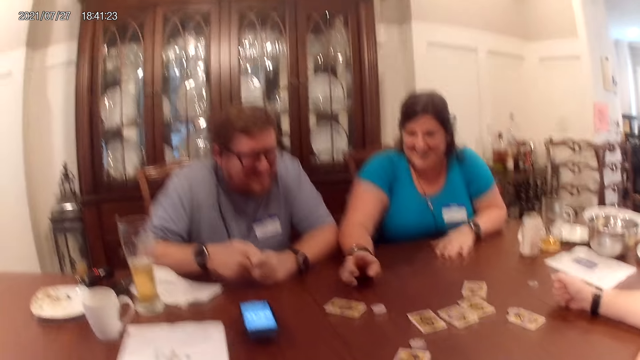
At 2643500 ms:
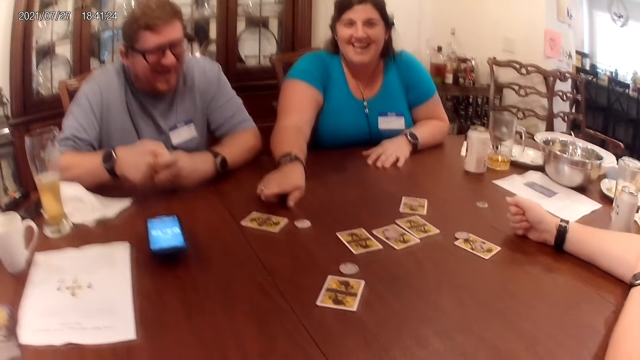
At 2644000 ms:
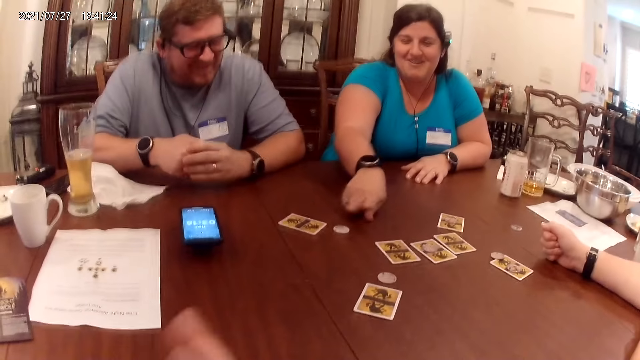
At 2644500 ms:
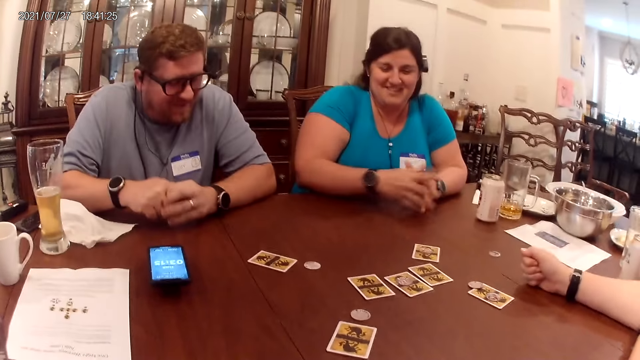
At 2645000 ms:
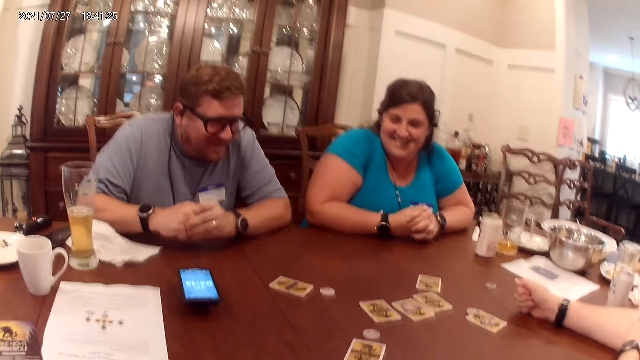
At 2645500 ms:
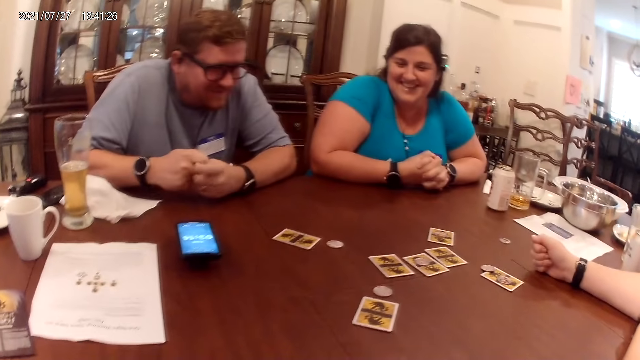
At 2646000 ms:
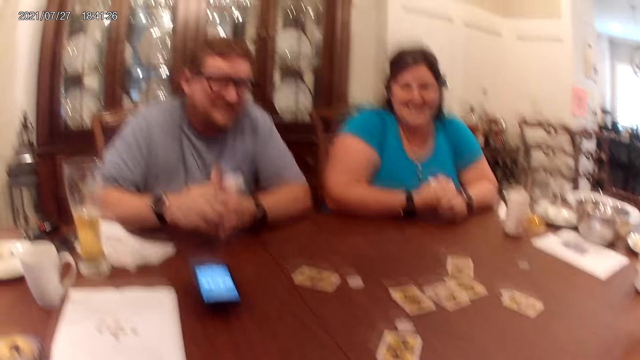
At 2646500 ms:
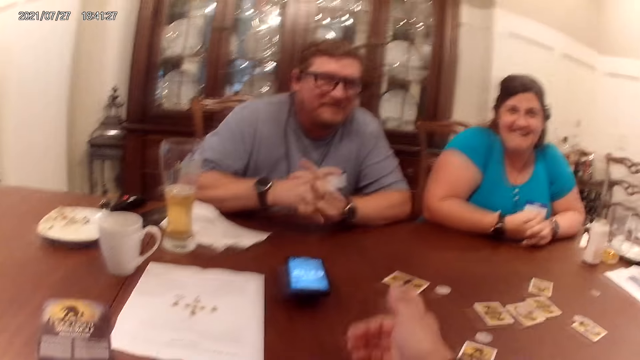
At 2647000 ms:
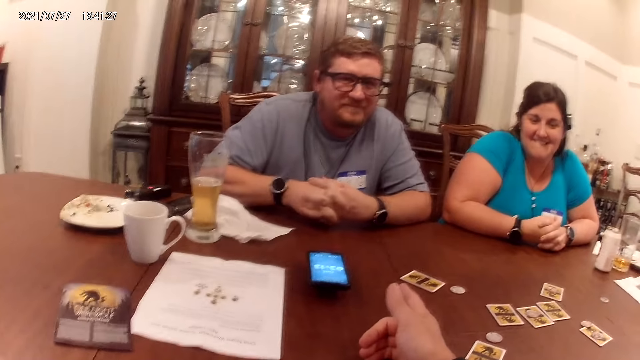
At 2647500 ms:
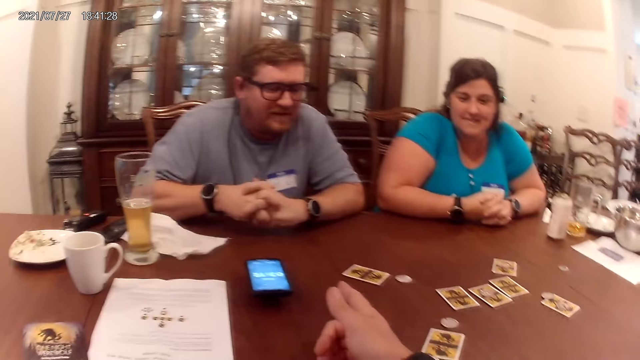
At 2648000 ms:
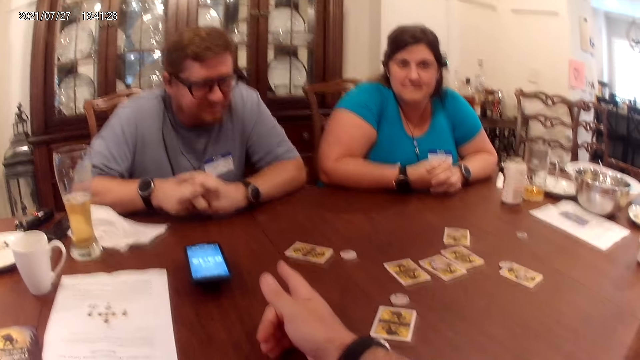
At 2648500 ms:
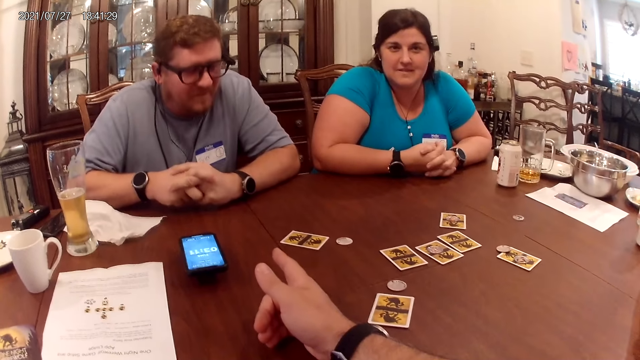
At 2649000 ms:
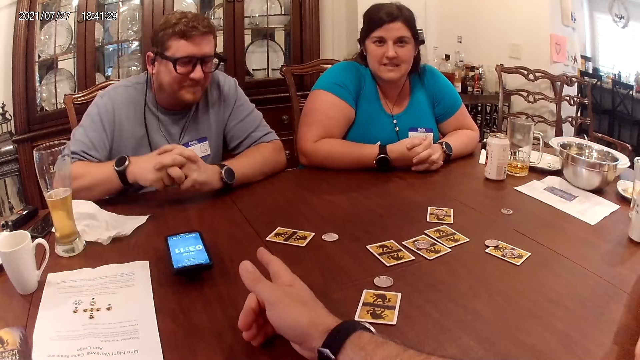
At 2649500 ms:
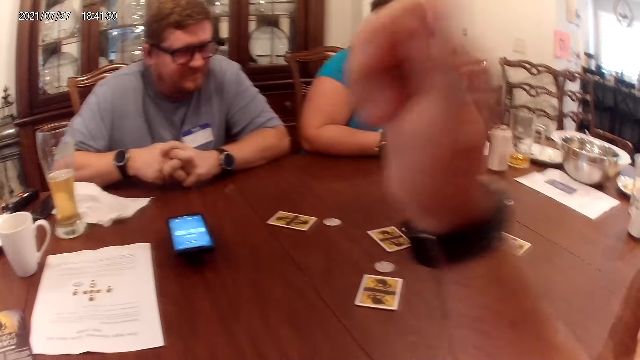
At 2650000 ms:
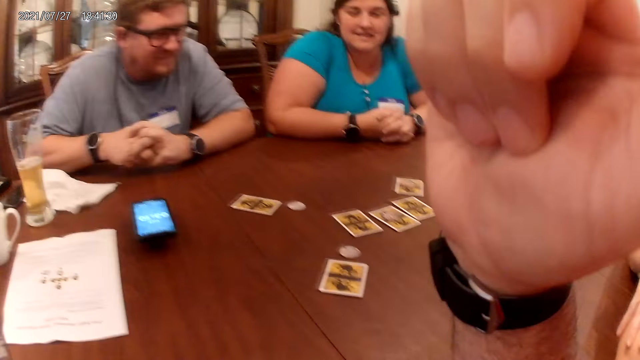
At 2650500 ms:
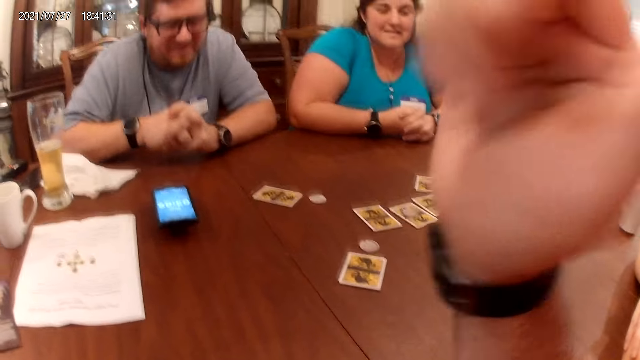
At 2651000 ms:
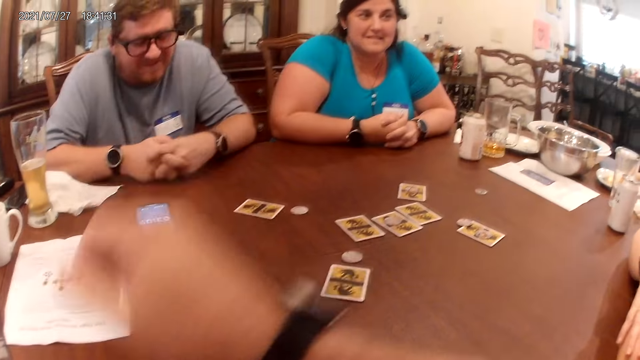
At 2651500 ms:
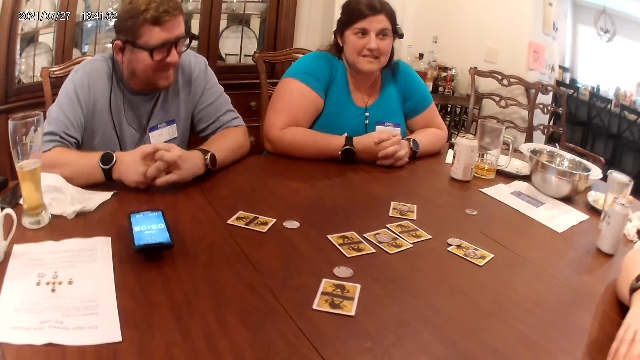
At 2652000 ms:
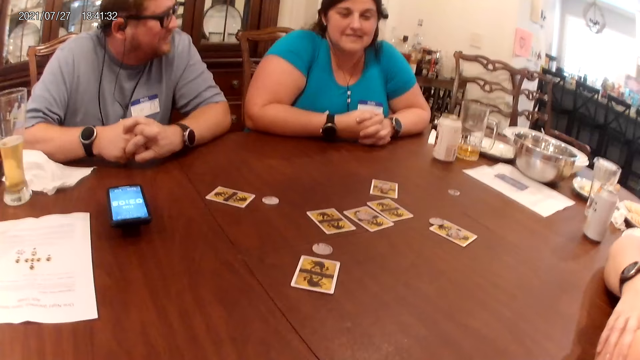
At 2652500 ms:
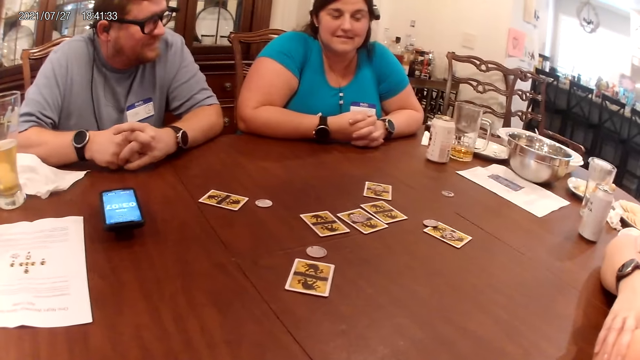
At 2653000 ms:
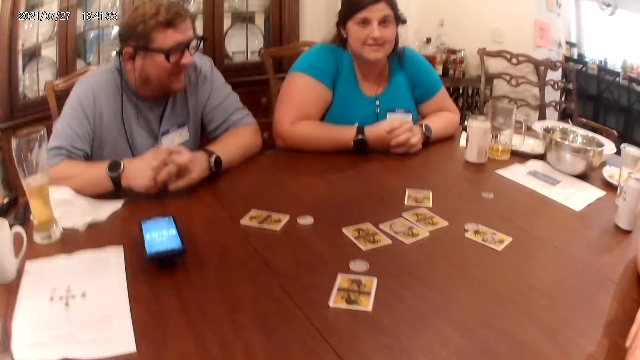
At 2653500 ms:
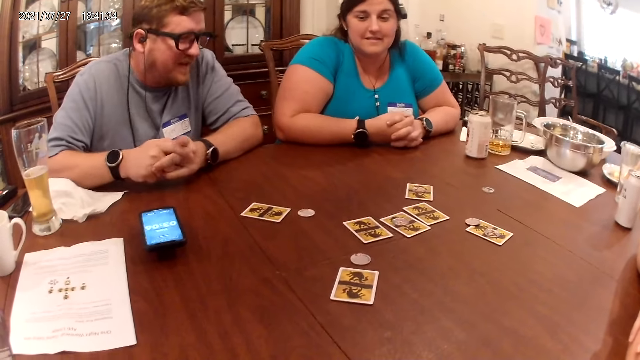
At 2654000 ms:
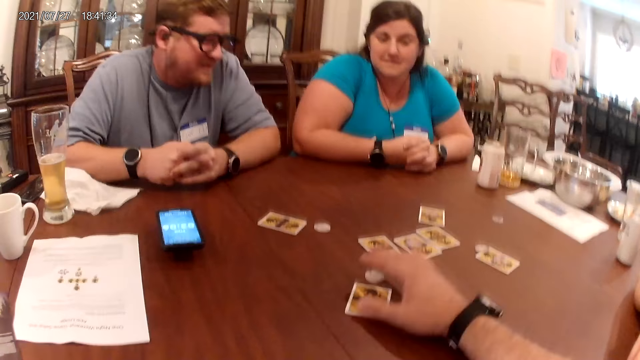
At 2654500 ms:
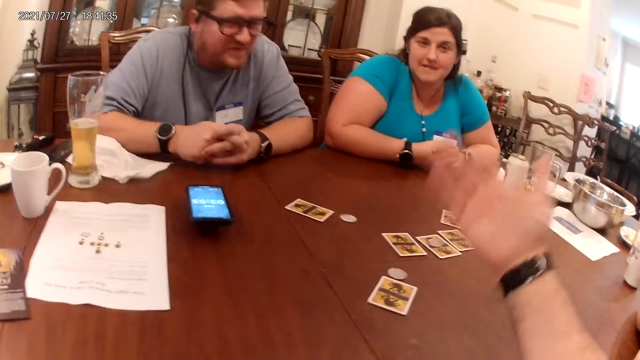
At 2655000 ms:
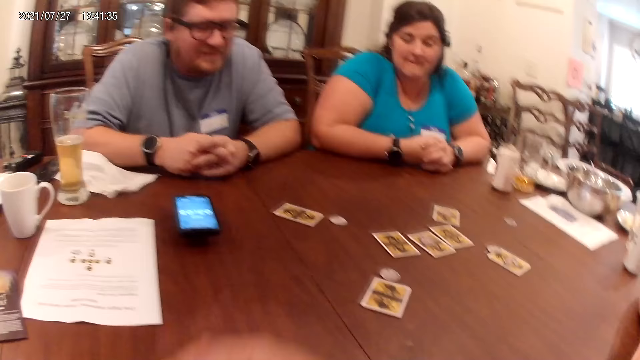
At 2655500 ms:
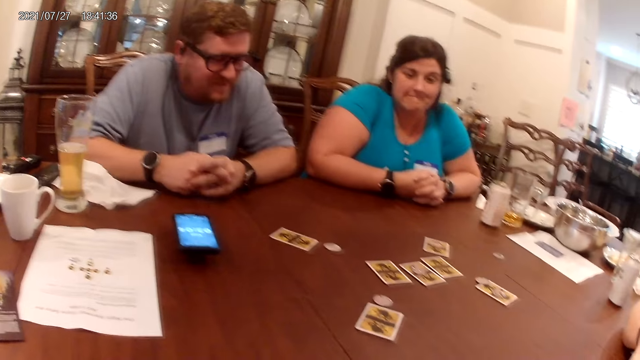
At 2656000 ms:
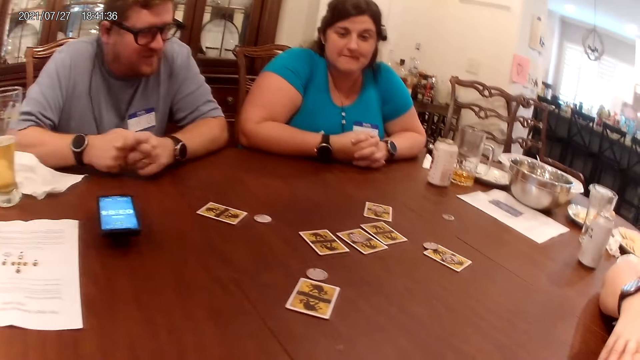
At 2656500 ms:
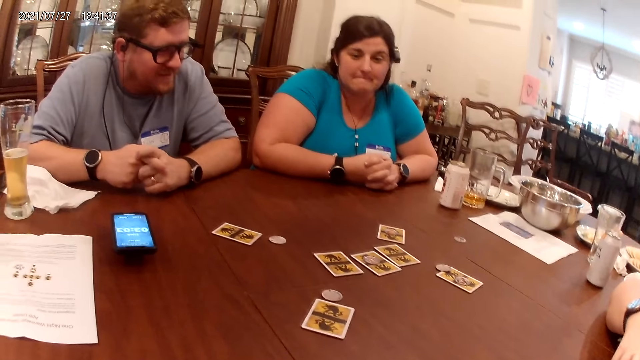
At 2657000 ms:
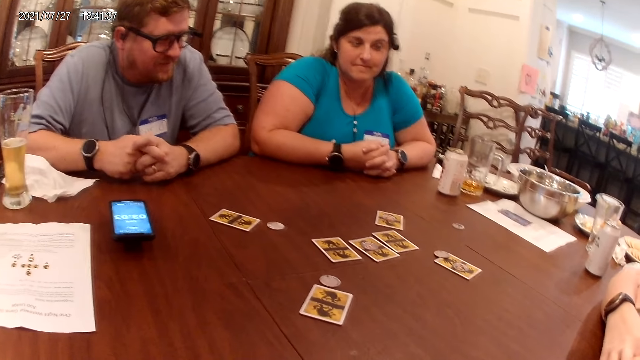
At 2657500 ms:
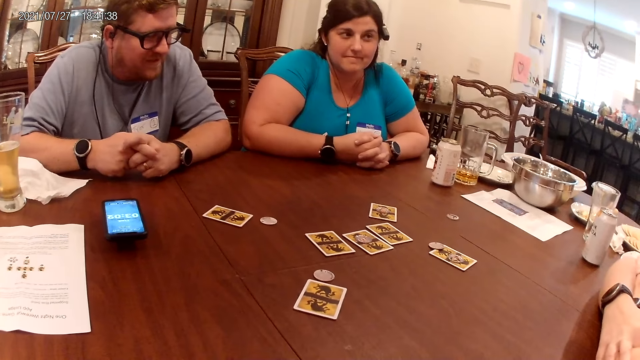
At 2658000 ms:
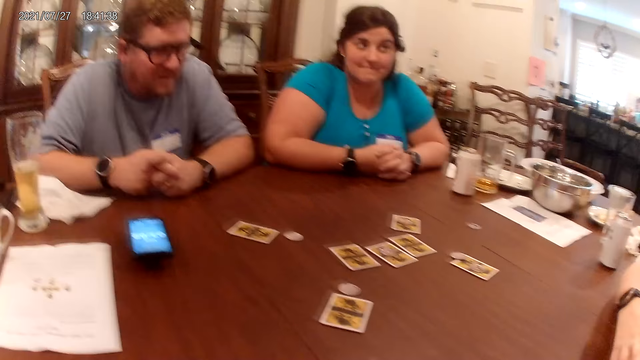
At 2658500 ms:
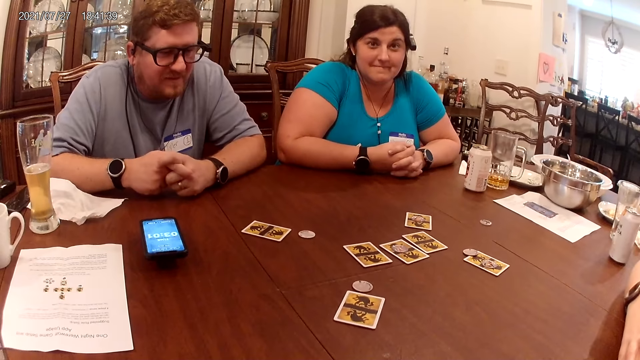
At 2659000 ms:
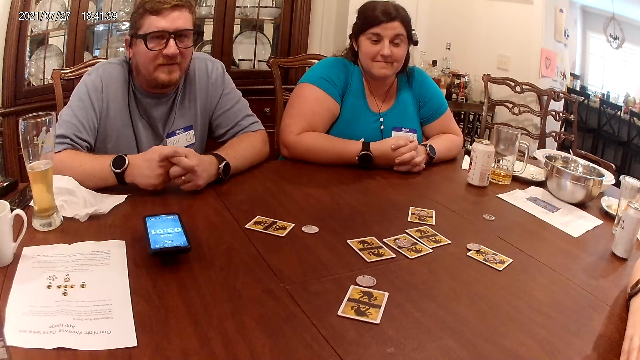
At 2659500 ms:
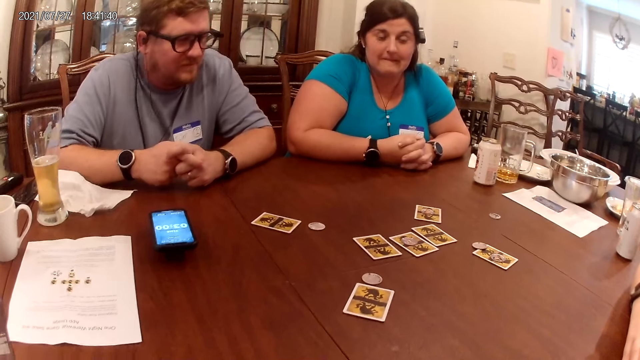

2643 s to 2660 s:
The camera wearer looks around. He moves a card on the table with his right hand.

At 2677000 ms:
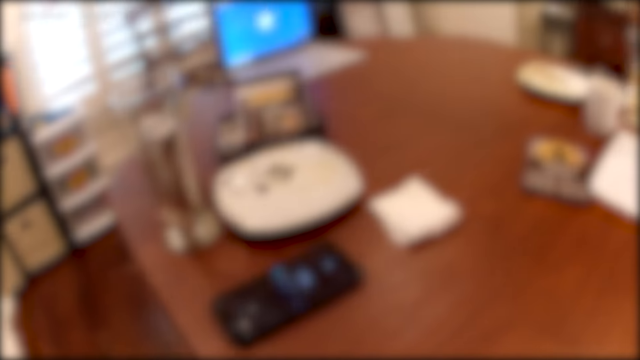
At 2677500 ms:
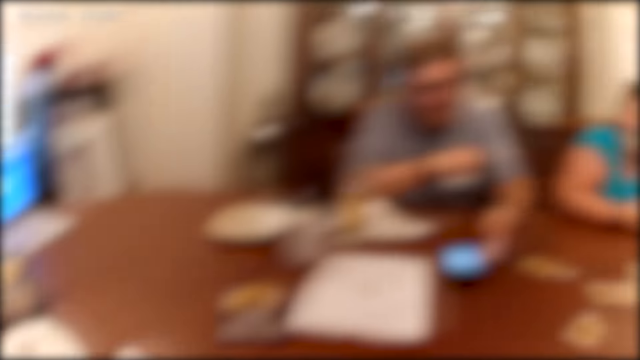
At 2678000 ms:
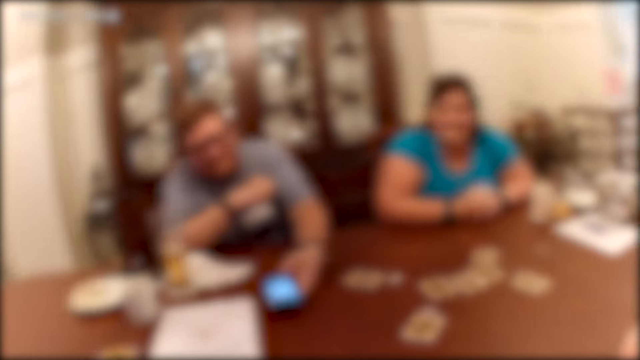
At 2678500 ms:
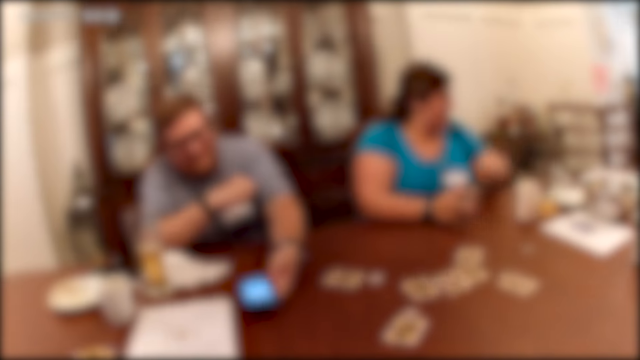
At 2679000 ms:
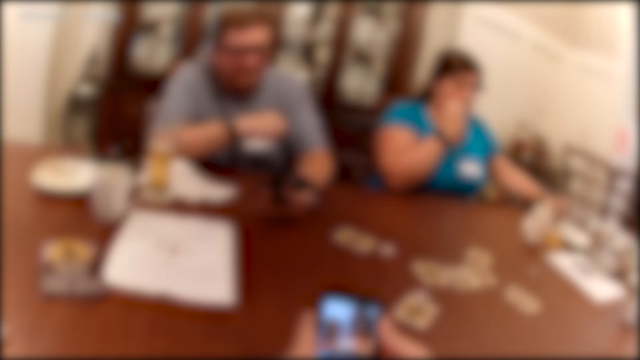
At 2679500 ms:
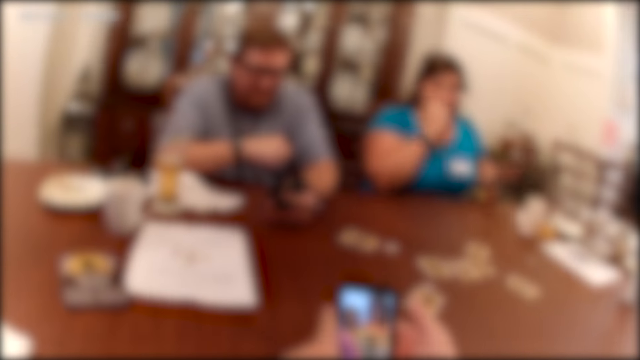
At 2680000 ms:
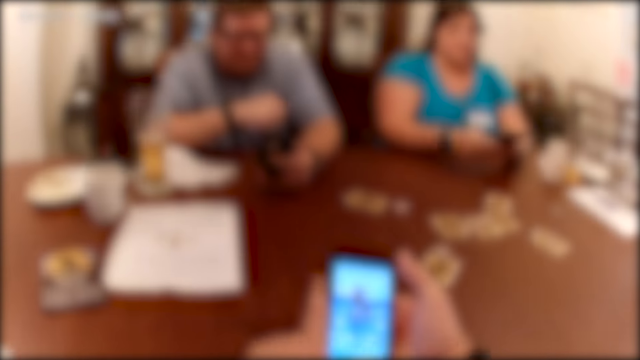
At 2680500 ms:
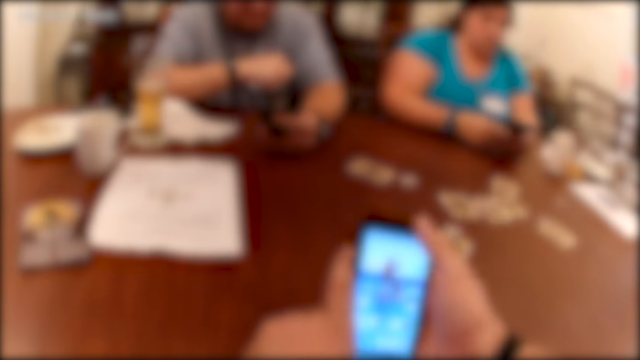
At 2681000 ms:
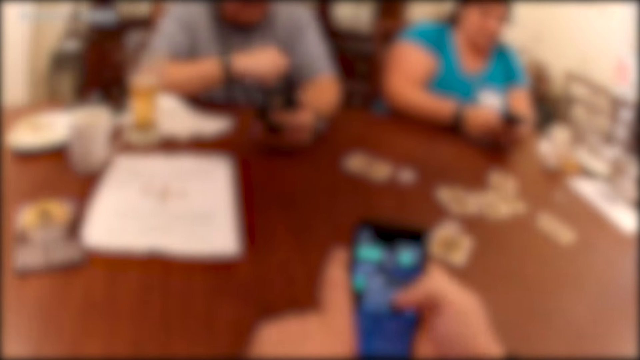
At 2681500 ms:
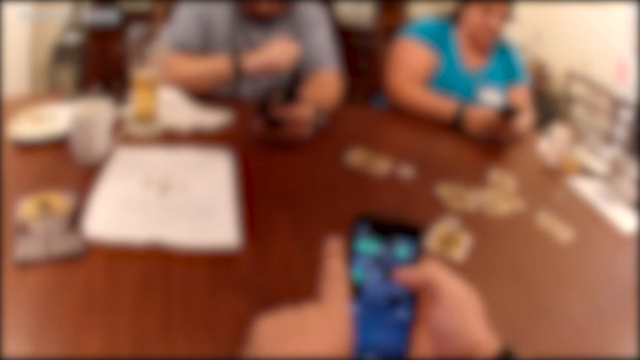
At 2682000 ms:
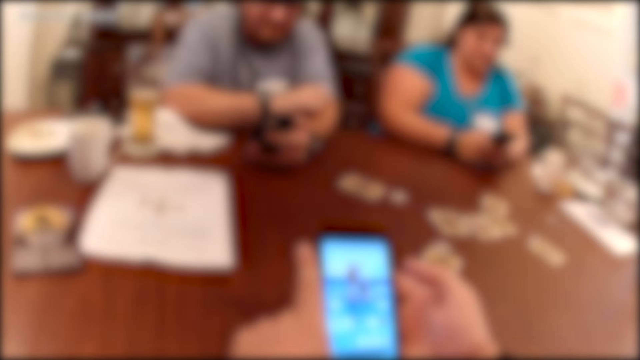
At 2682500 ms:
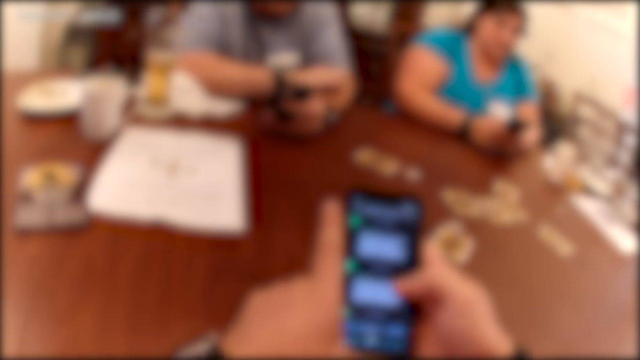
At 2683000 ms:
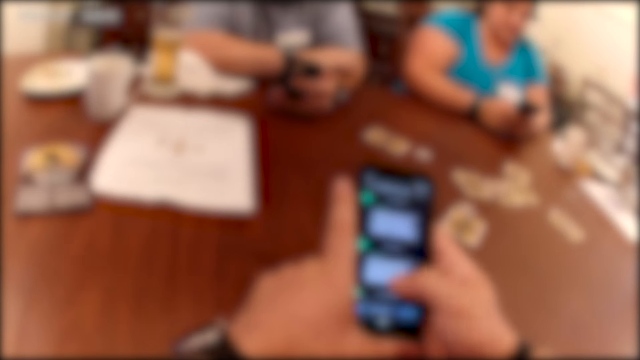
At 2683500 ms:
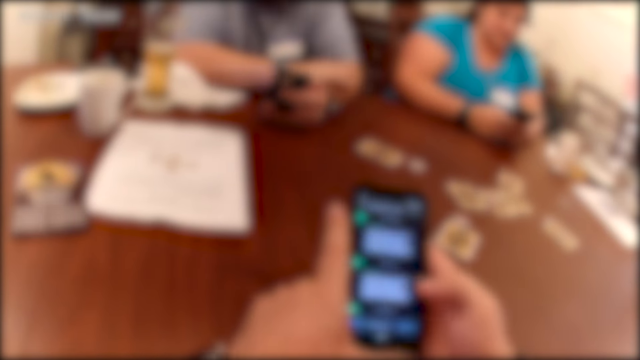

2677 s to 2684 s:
A man touches a phone on the table with his left hand. The camera wearer operates a phone with his right hand. The man picks up the phone on the table with his left hand. A woman picks up the phone on the table with her left hand. She operates the phone. The camera wearer scrolls the phone.
